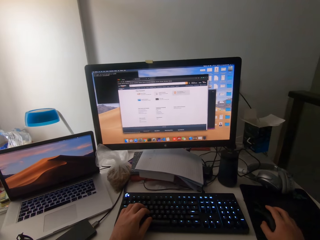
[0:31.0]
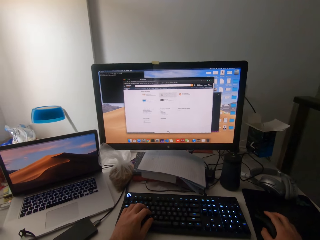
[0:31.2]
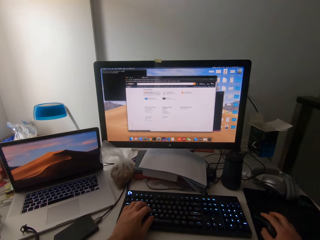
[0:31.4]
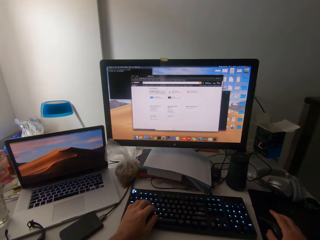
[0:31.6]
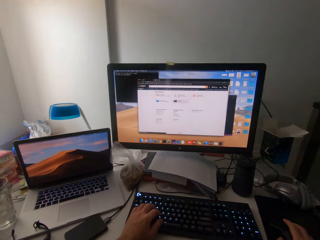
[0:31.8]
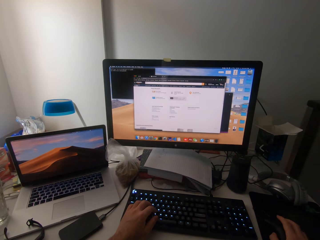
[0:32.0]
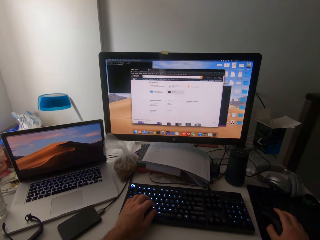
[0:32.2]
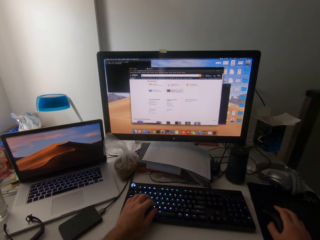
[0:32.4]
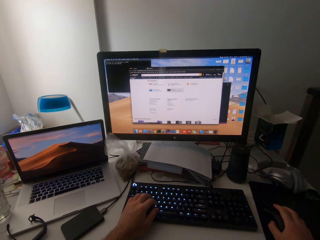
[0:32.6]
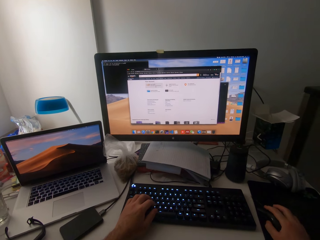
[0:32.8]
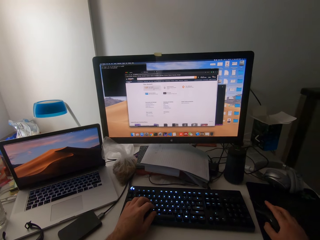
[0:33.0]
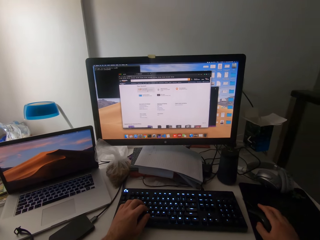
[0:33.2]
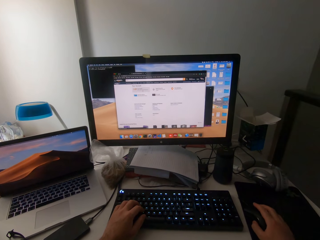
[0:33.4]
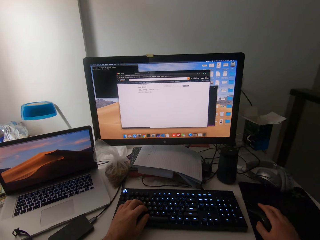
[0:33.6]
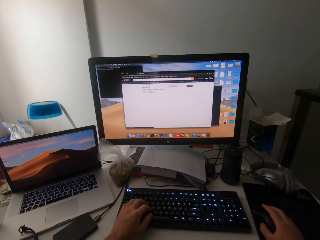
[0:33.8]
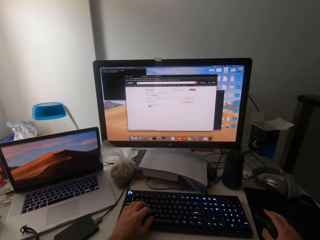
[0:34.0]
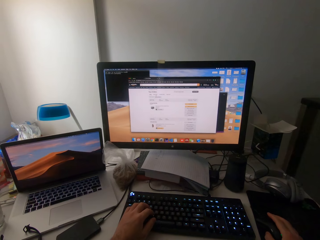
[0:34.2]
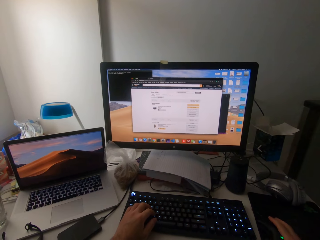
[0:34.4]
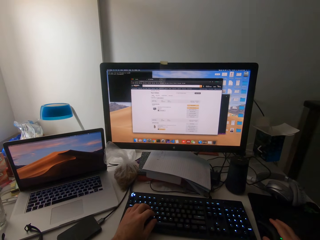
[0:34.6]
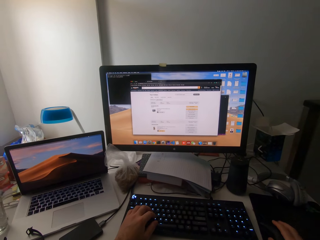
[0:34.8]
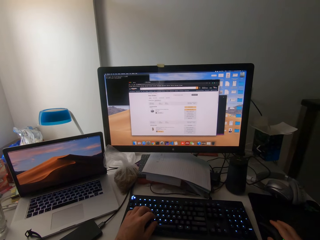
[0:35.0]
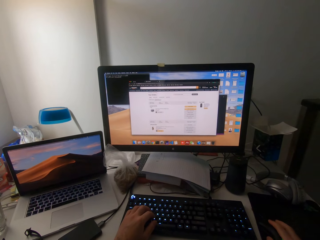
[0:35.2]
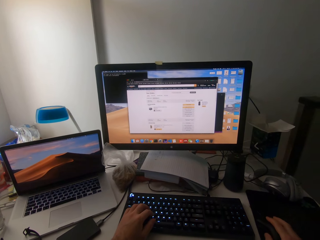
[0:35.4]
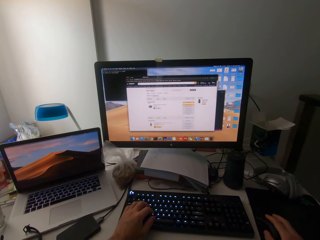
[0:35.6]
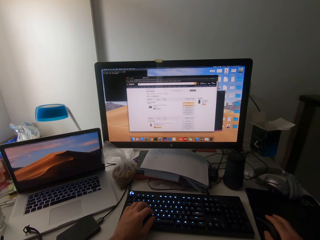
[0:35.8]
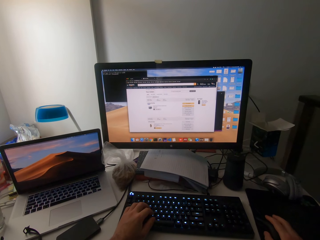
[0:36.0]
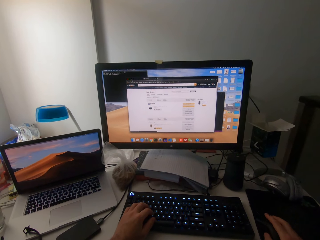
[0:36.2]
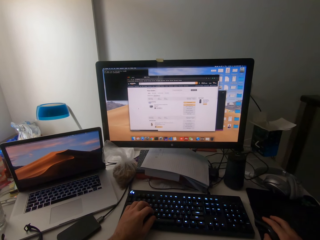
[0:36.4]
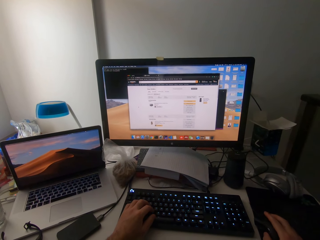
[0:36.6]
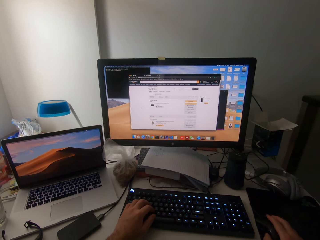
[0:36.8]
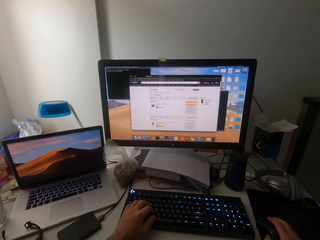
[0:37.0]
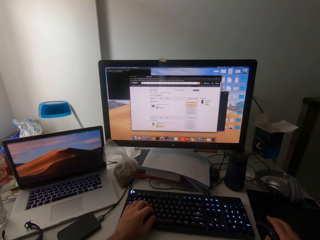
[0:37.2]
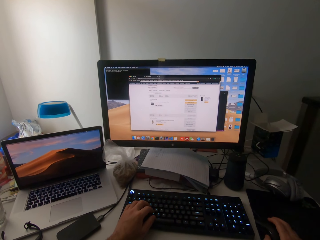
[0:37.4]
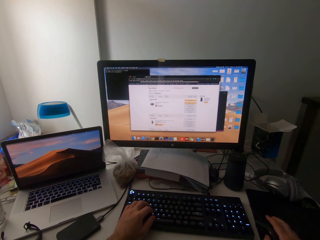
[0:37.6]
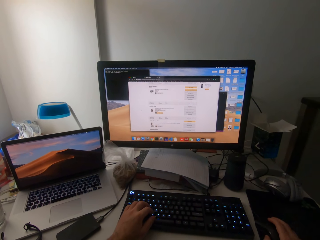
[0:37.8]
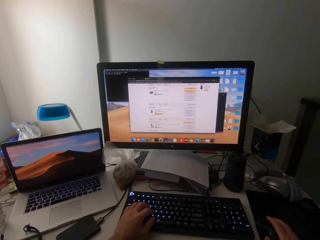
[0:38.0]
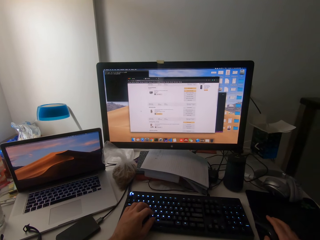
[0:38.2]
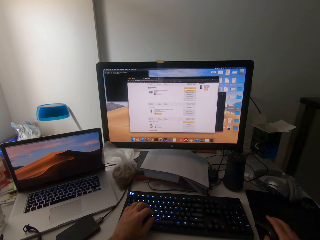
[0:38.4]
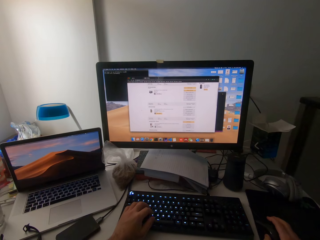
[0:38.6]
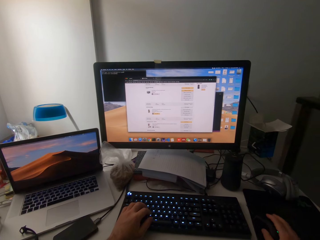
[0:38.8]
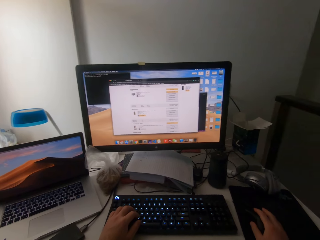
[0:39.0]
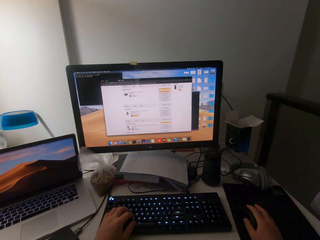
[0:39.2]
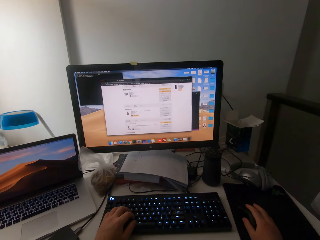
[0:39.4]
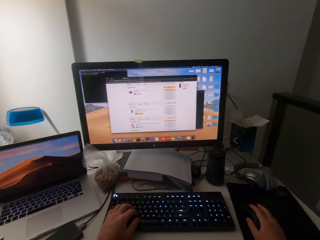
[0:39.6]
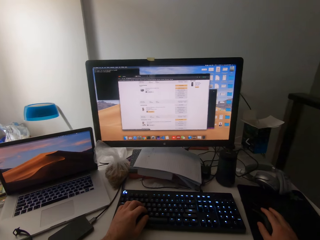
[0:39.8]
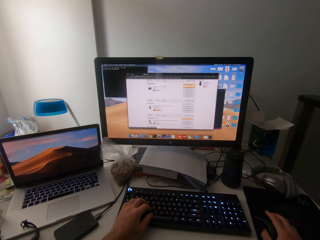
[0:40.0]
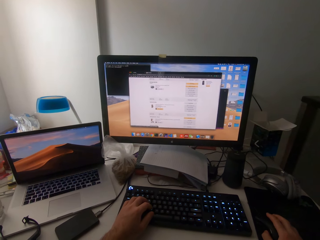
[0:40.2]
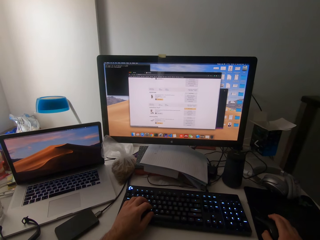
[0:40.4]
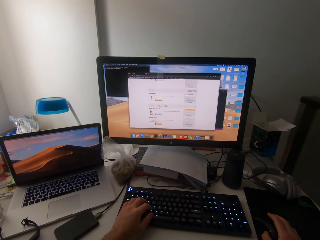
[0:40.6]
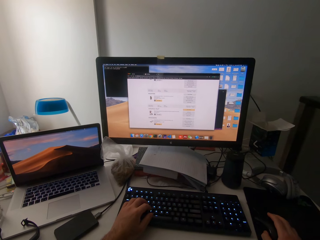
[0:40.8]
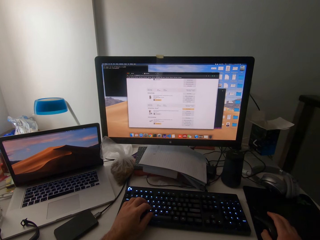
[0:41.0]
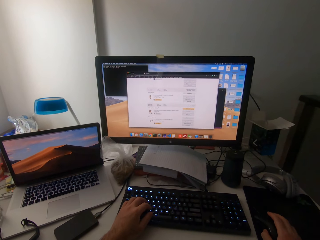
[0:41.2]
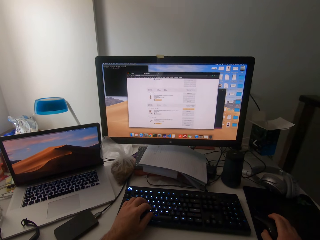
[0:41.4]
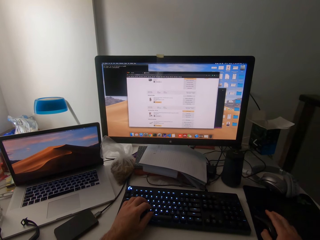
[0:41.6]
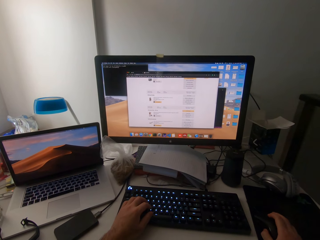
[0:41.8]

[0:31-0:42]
The camera wearer clicks on the mouse.

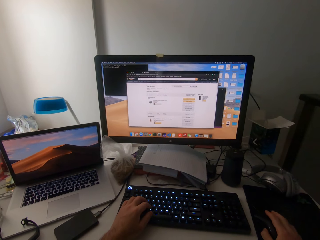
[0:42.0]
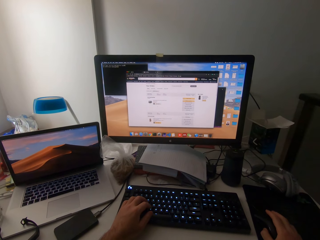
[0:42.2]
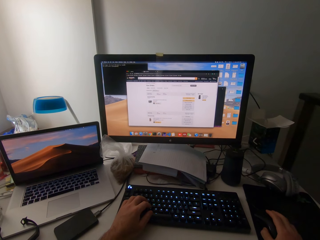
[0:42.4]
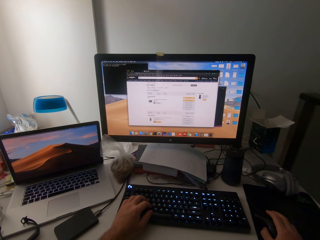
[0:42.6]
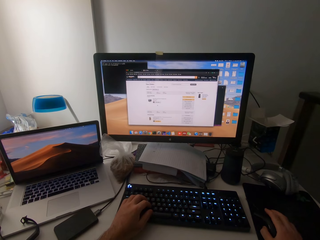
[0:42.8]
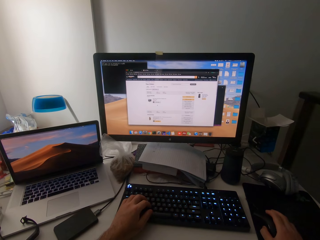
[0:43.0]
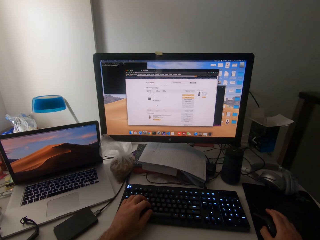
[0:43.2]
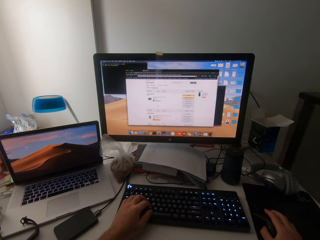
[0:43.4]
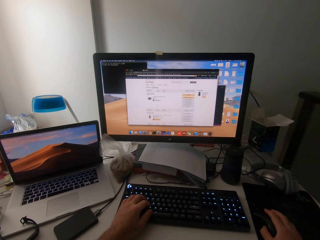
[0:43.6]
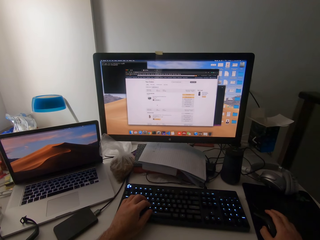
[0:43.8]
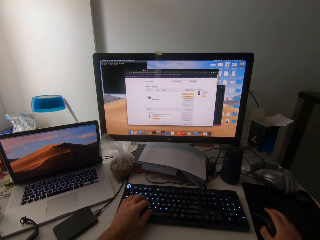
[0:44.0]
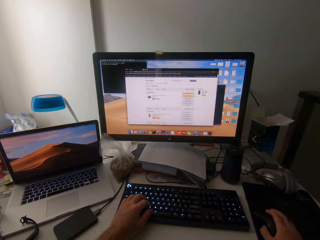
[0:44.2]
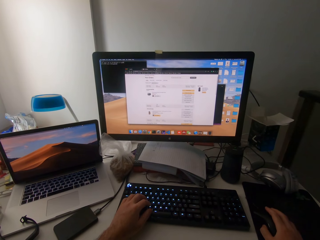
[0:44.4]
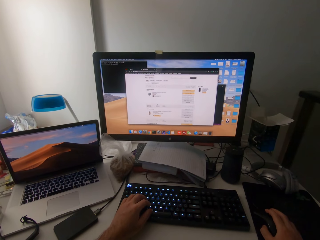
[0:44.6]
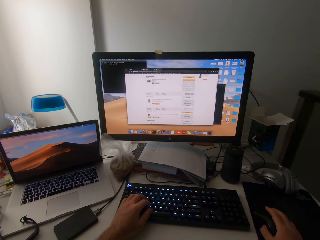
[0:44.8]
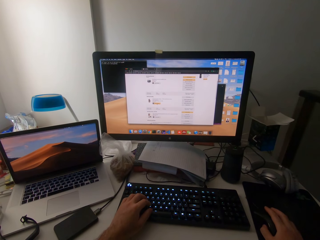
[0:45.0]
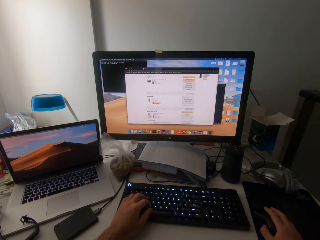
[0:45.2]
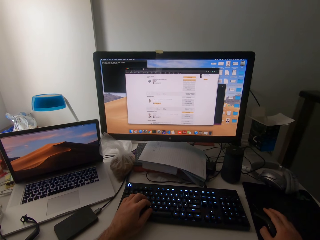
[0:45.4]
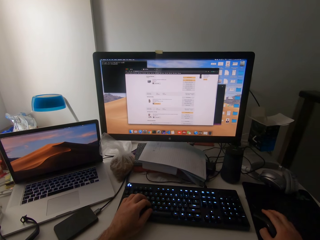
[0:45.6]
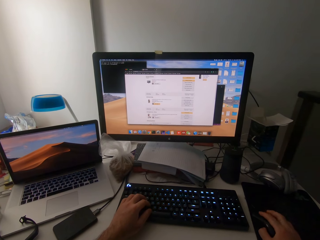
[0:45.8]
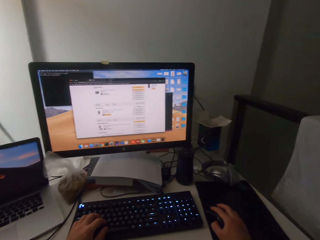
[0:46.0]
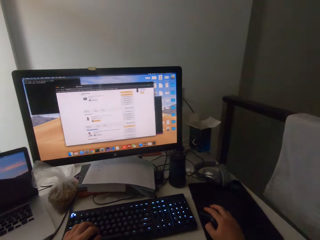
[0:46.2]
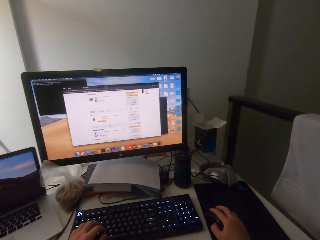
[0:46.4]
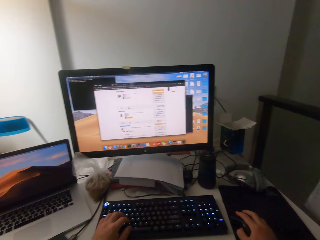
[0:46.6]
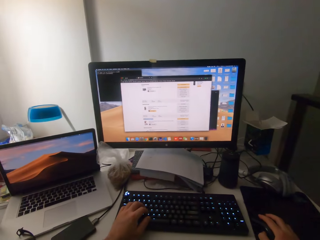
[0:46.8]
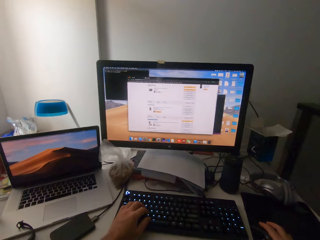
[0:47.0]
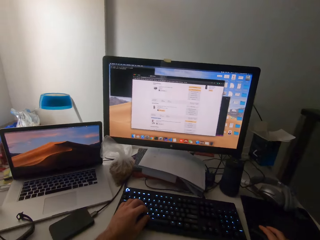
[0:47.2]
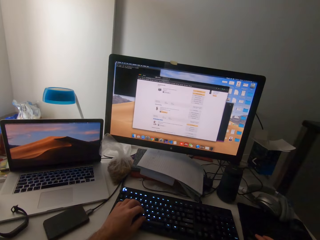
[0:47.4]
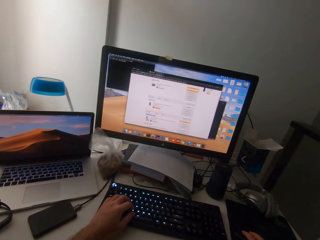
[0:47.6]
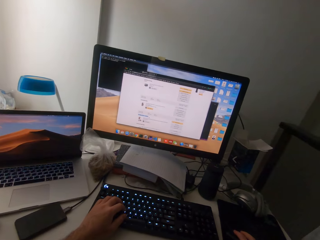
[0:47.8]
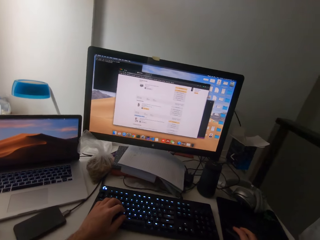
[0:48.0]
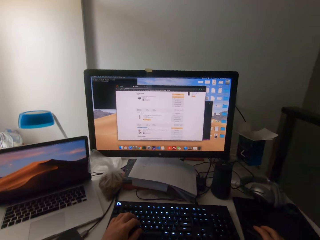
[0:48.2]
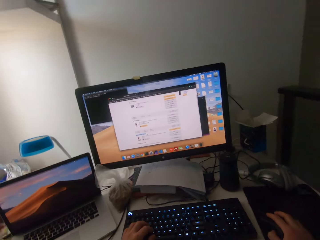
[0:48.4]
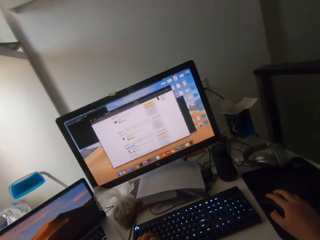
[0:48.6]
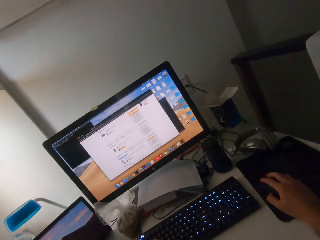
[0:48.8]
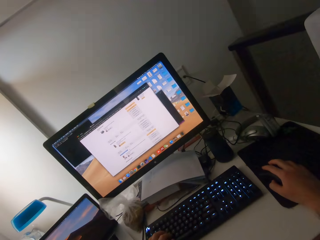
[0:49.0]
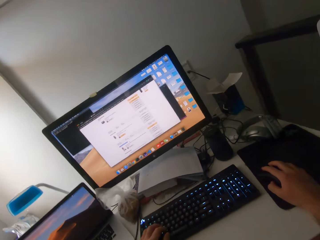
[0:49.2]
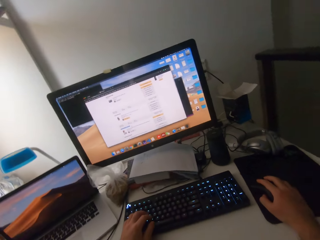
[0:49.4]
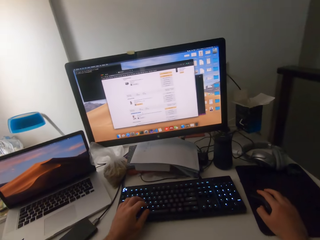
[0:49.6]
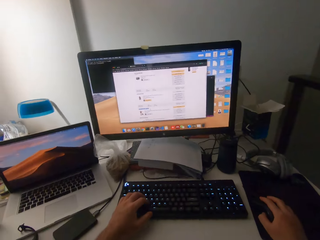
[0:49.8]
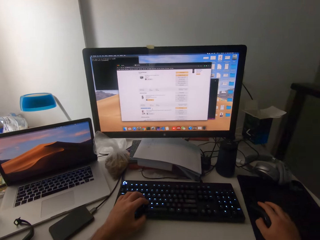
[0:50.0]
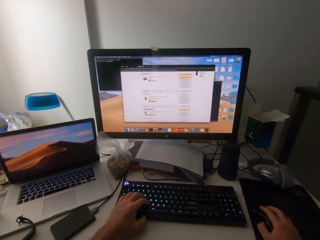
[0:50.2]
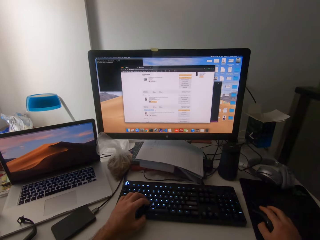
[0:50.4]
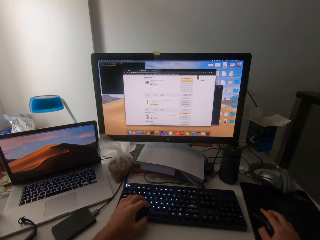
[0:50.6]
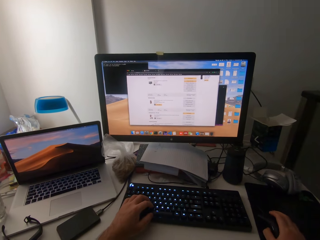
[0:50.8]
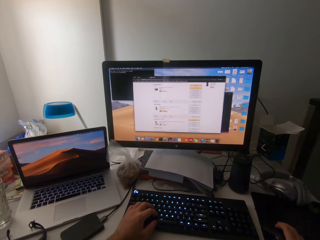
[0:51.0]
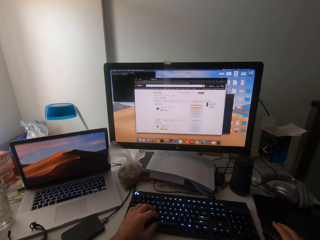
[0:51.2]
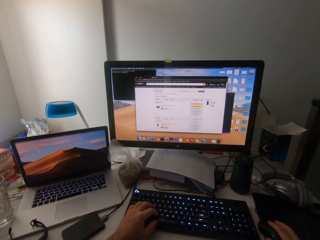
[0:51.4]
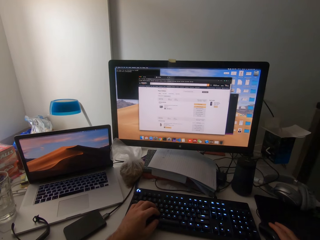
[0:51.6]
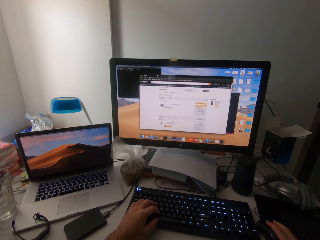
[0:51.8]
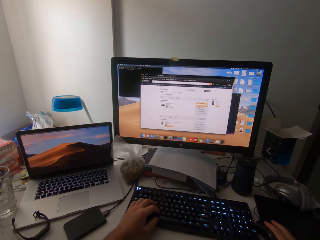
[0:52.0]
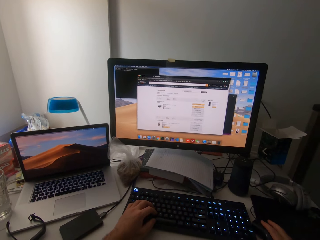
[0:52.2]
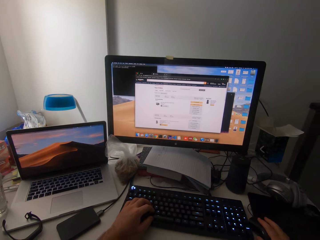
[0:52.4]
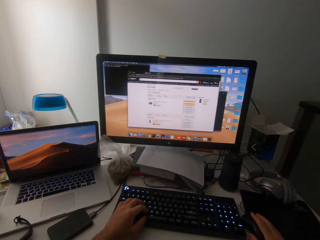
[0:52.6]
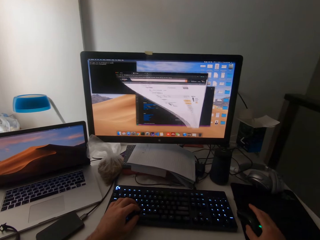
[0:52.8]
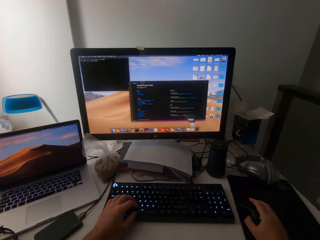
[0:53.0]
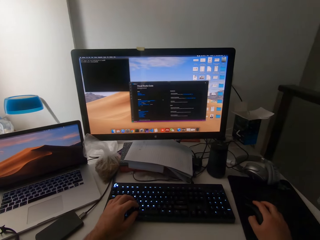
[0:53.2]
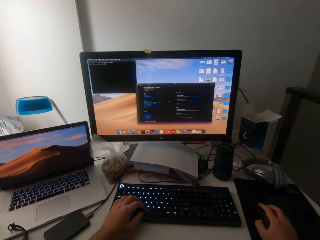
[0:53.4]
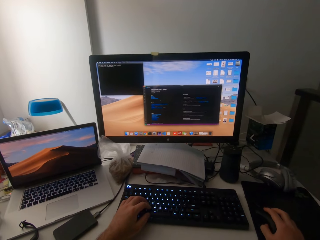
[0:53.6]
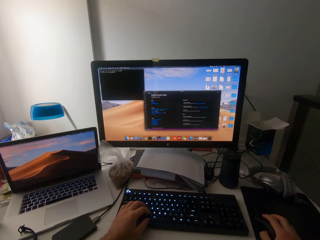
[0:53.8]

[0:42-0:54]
The camera wearer looks around.
